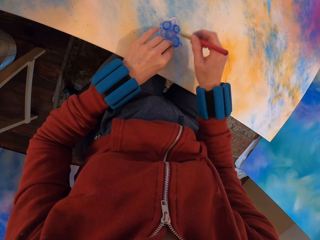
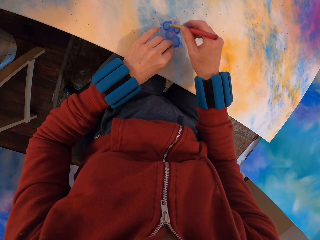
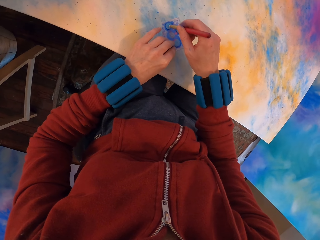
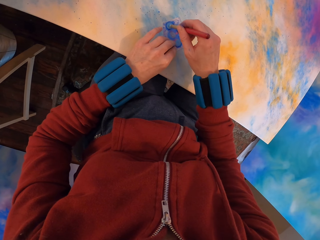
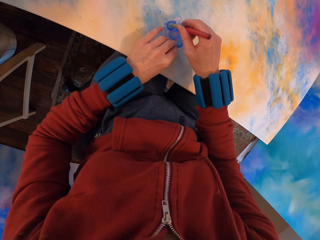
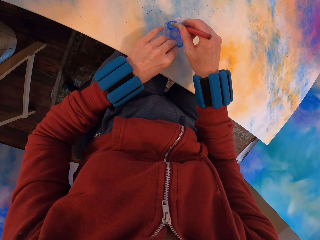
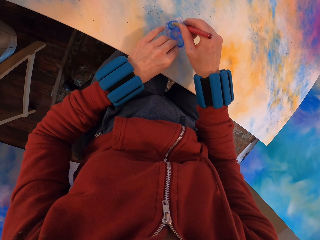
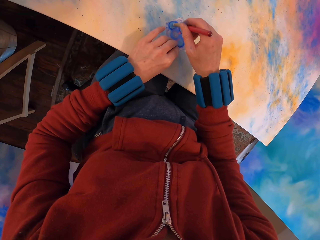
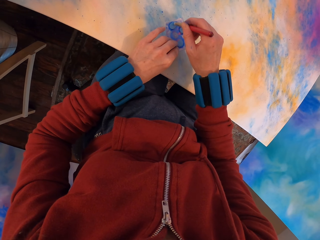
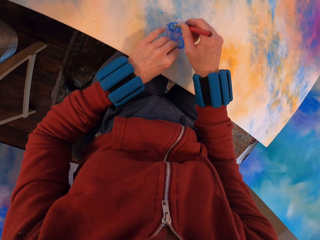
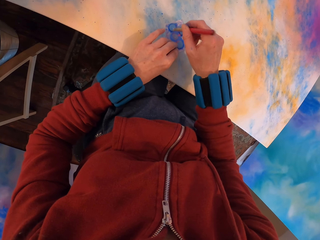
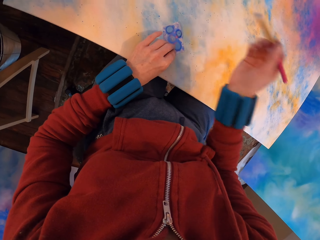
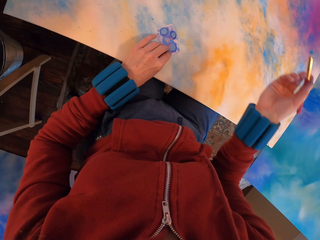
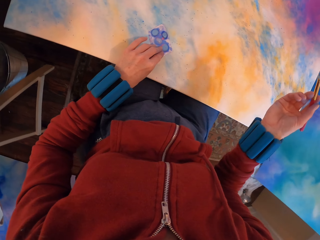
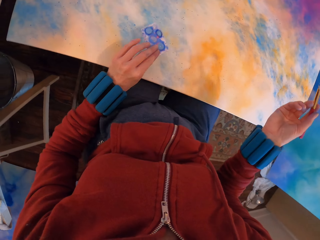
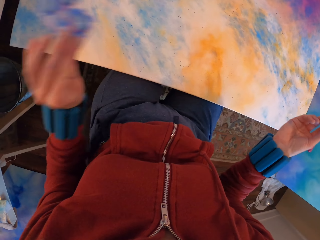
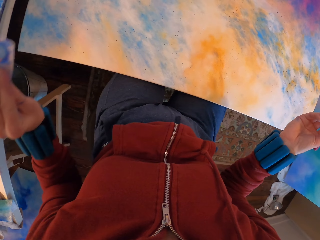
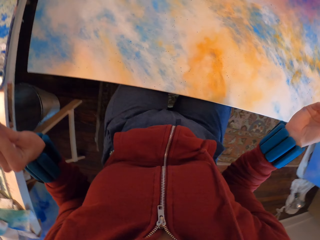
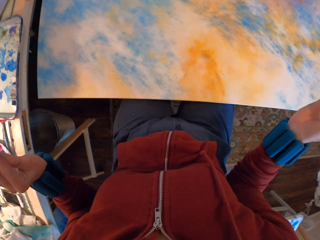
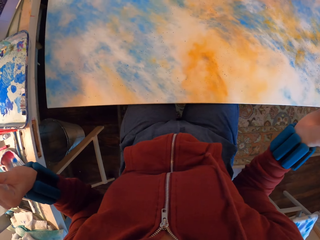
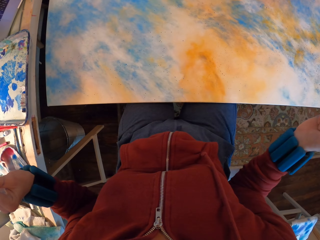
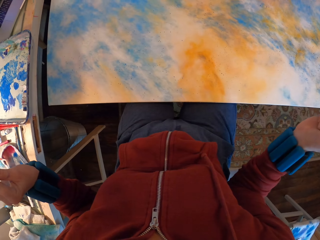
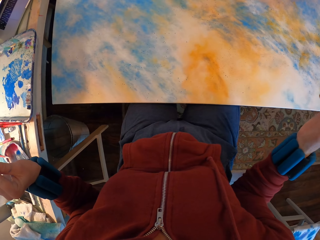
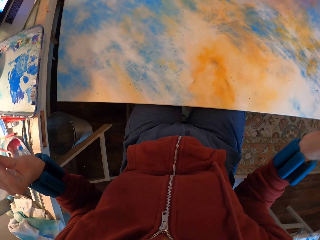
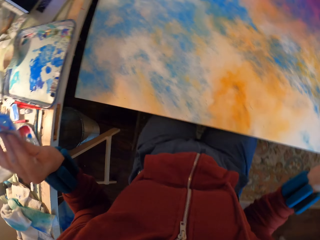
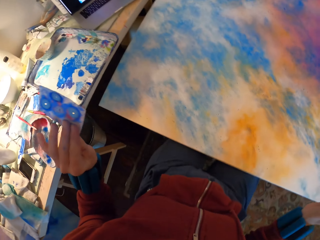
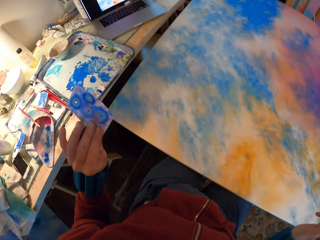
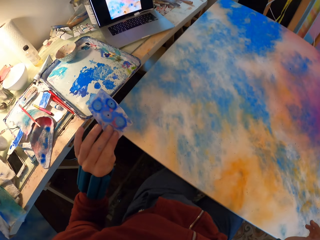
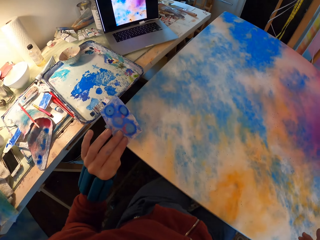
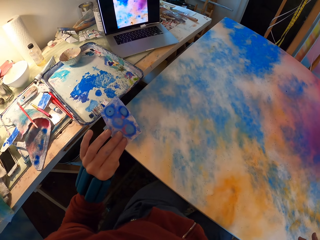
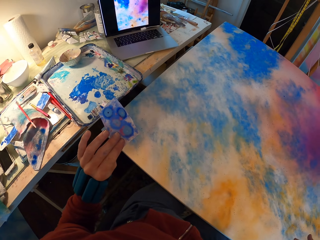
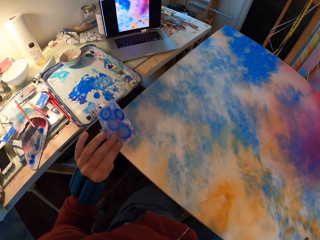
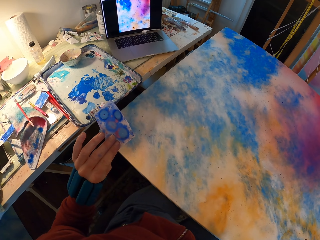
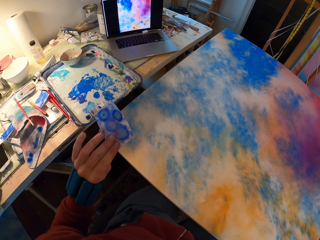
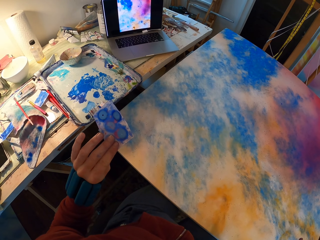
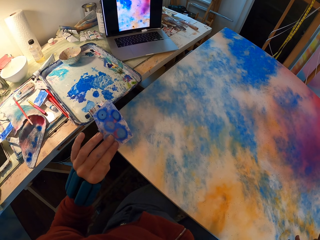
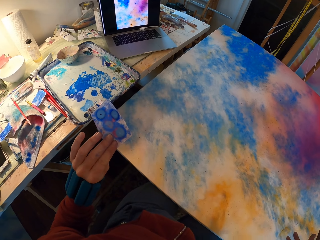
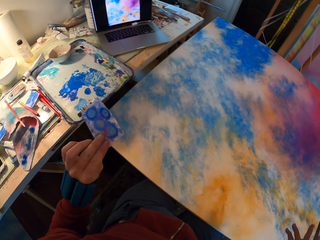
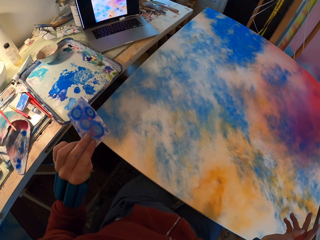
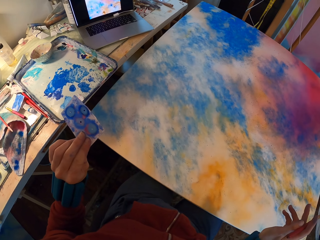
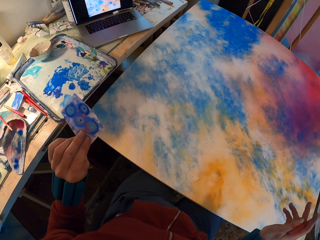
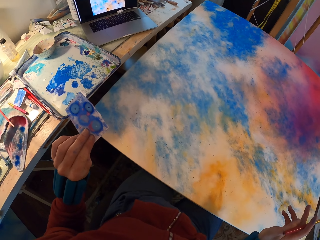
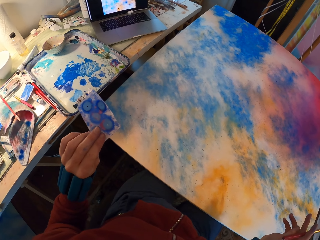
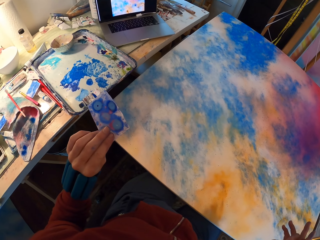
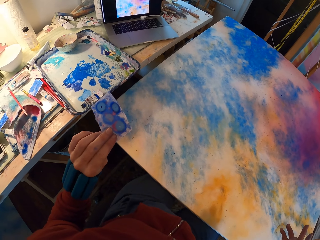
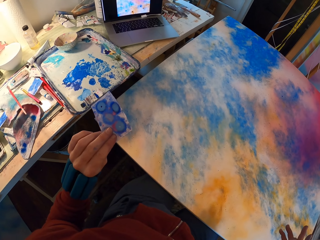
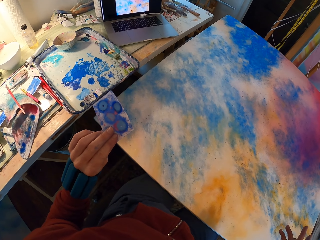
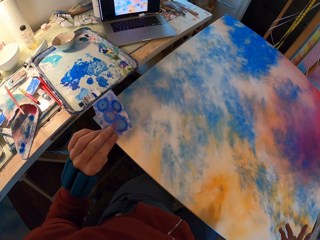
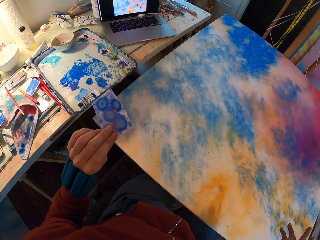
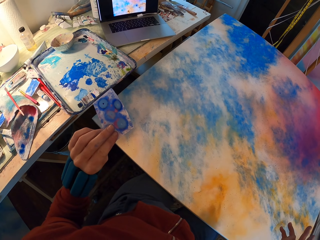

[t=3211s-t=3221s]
The camera wearer lifts the paper. They look at the painting.

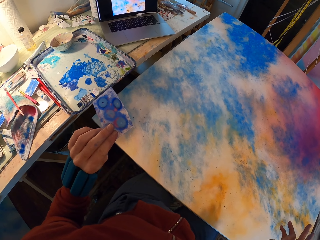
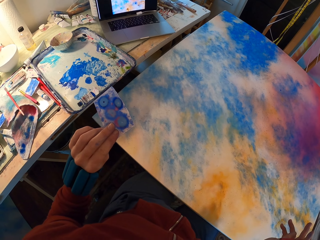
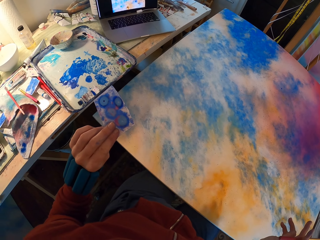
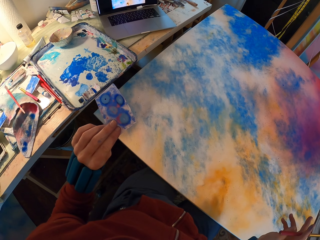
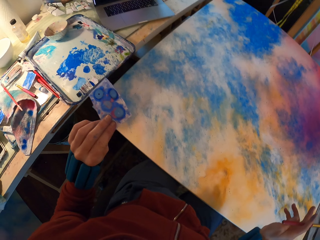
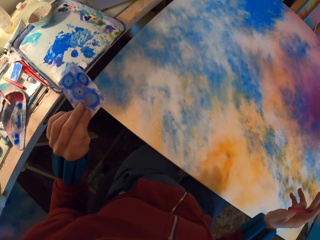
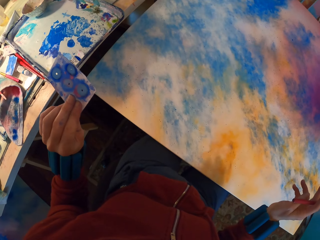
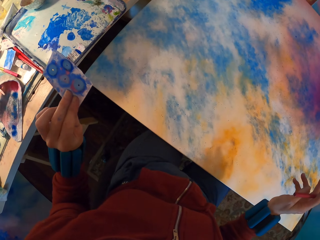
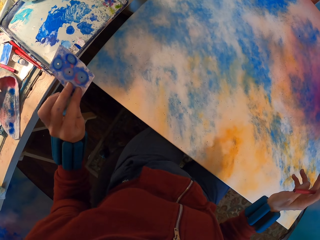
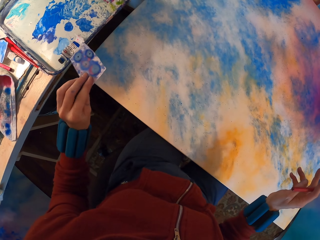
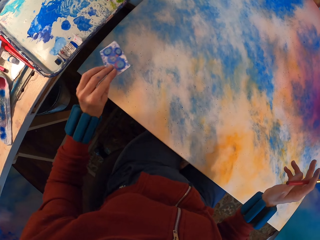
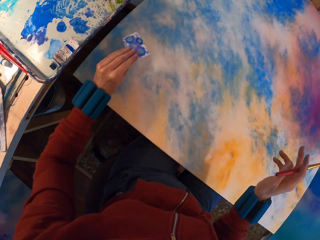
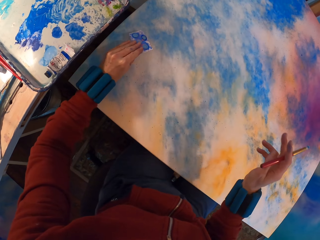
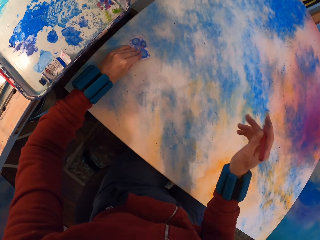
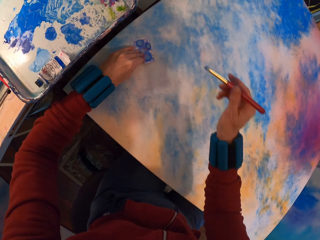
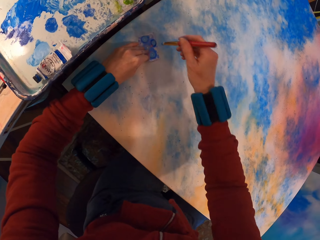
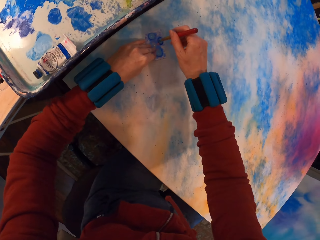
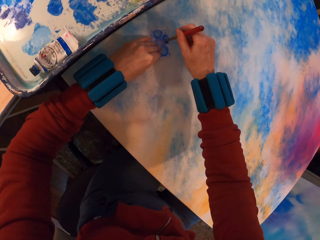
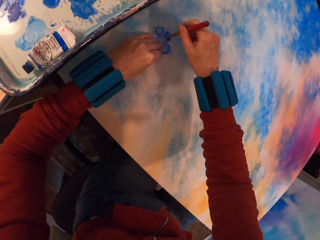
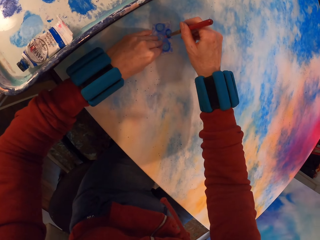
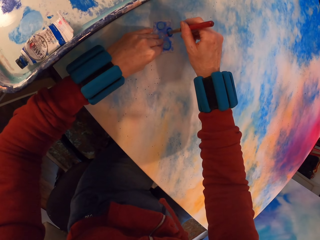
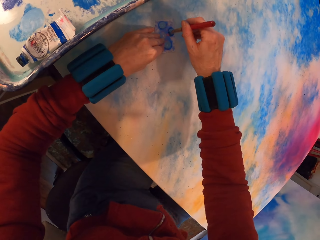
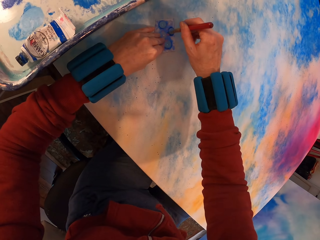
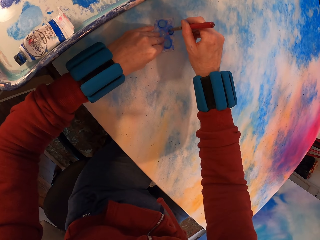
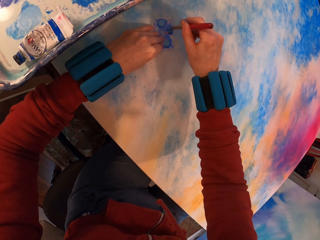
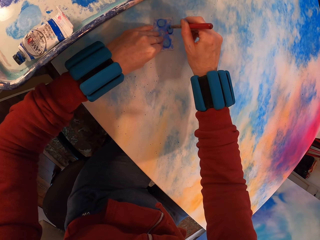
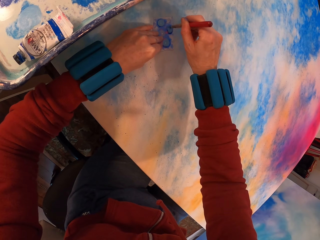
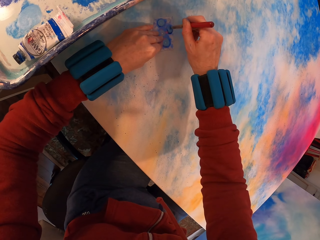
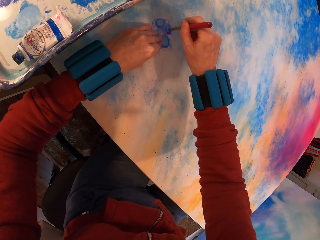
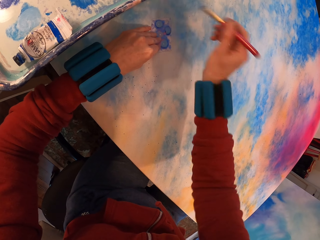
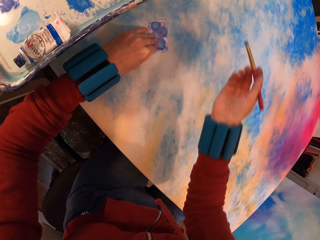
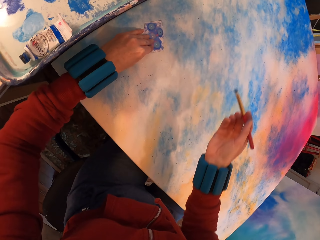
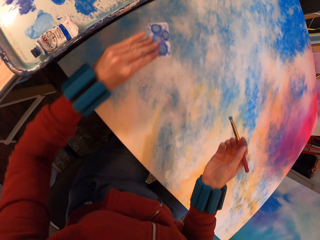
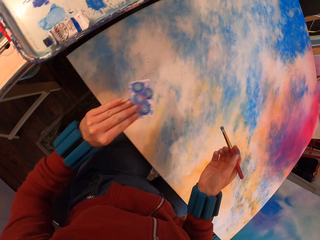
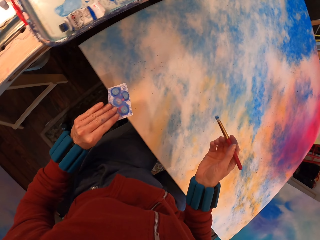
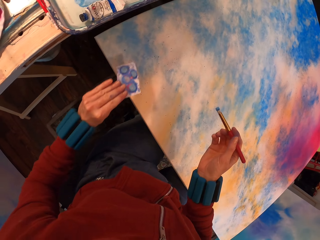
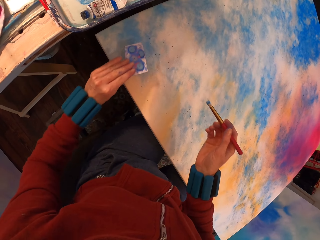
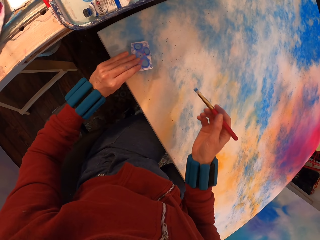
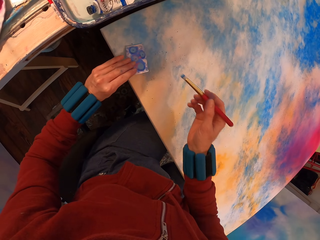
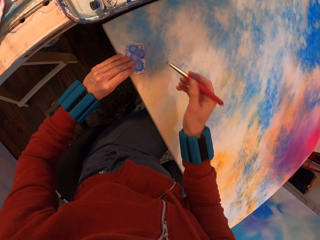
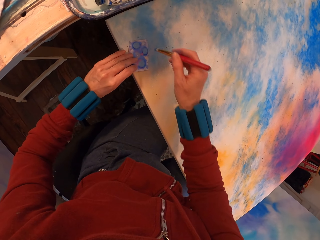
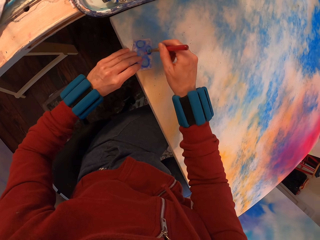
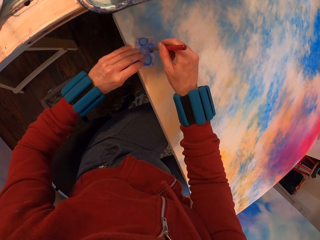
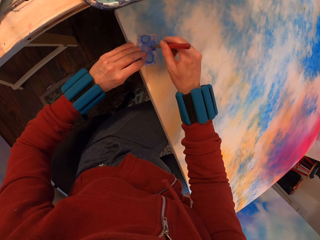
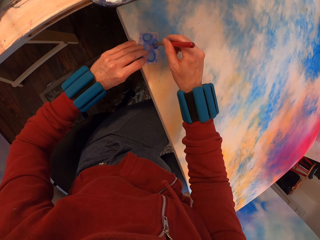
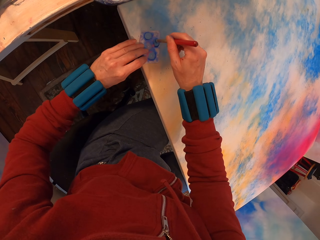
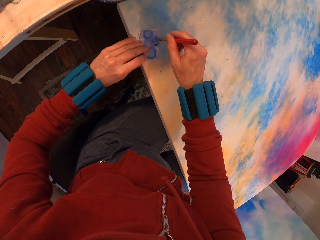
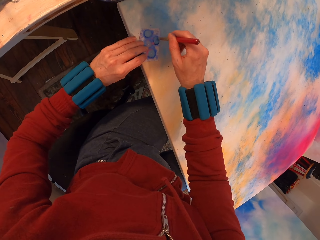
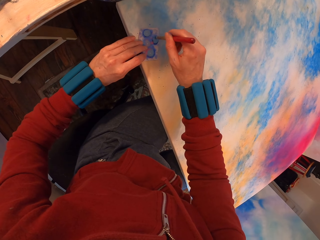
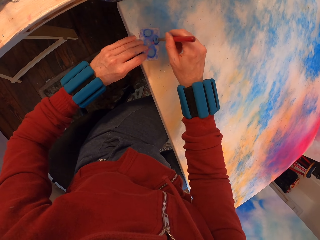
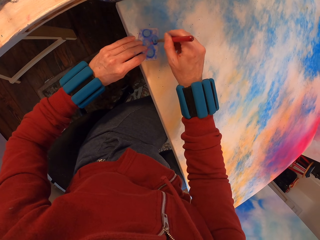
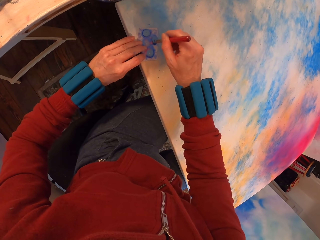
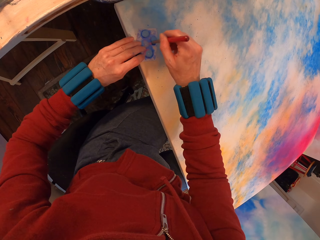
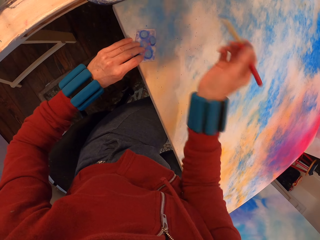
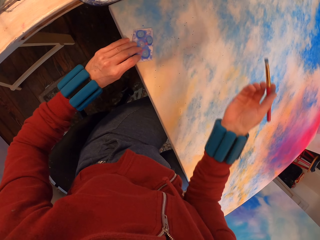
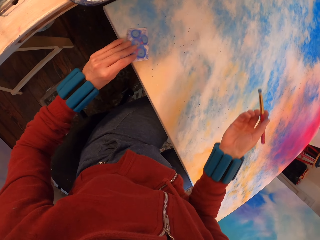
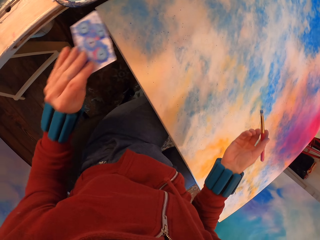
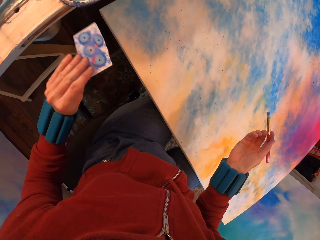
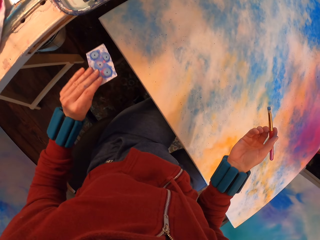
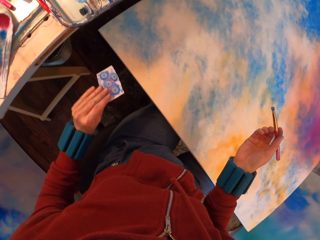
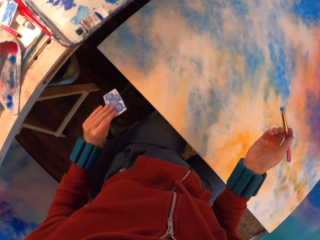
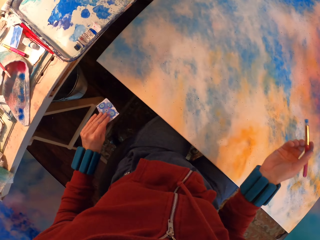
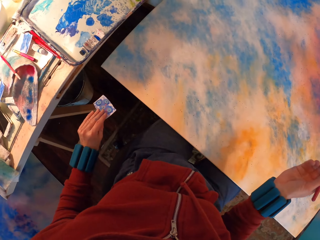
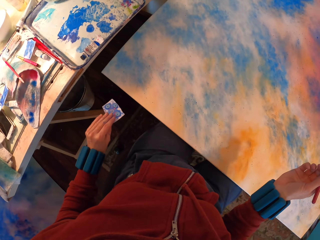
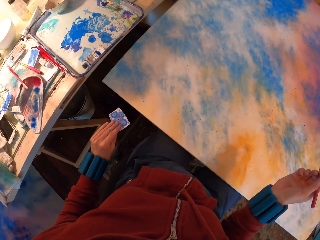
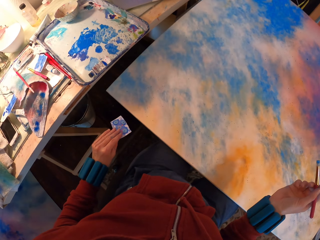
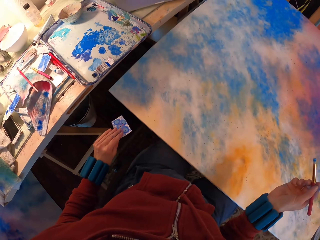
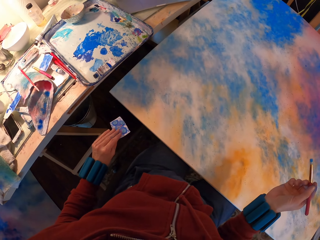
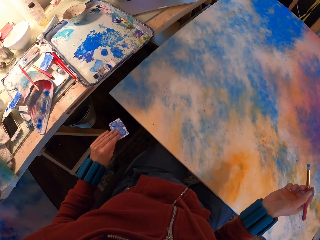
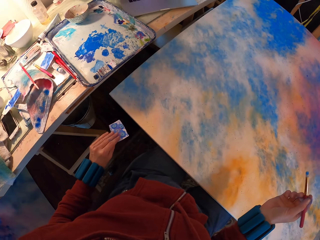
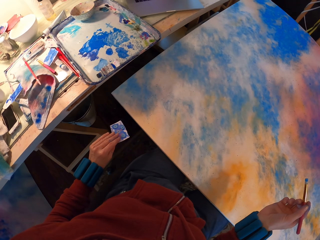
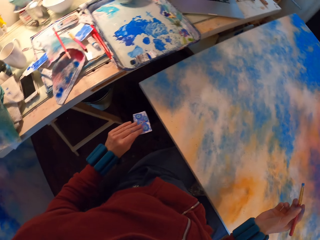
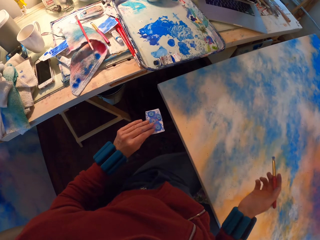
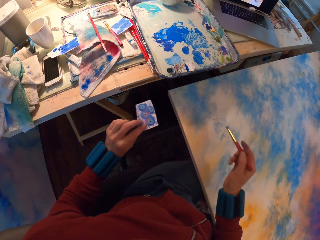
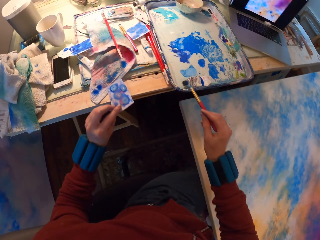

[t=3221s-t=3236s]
The camera wearer places the paper on the canvas. They apply paint on the painting using the watercolor paper. They lift the paper, place the paper on the canvas, and paint the canvas. They lift the paper.
